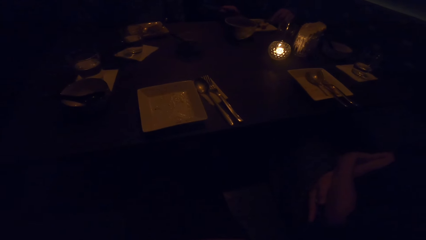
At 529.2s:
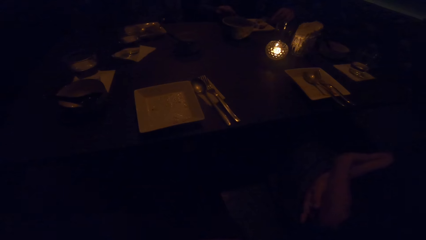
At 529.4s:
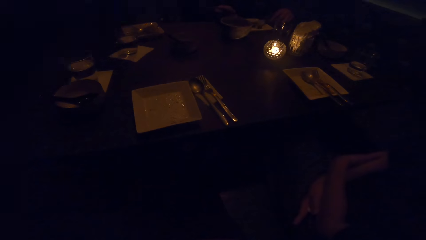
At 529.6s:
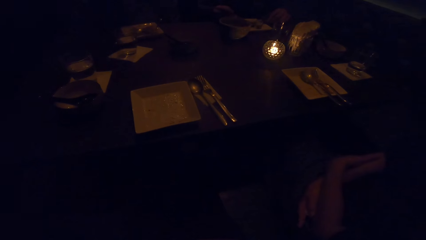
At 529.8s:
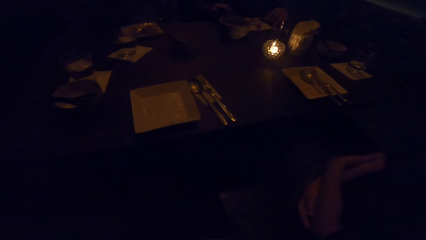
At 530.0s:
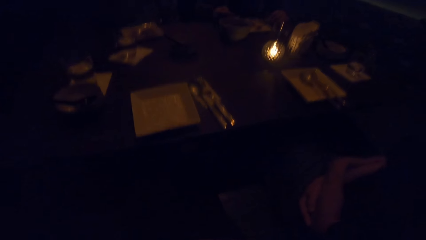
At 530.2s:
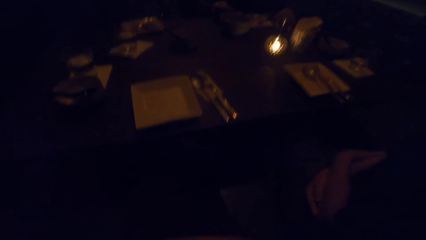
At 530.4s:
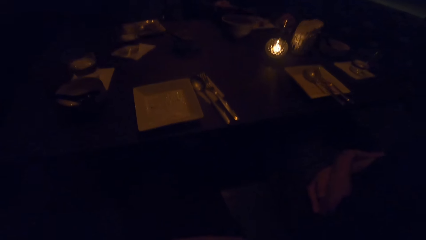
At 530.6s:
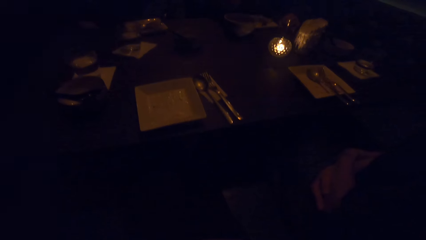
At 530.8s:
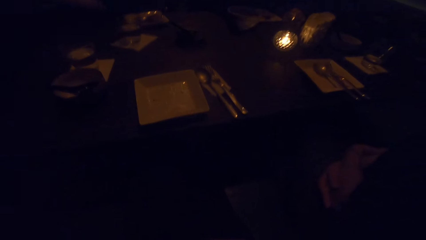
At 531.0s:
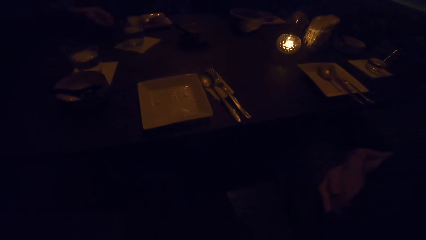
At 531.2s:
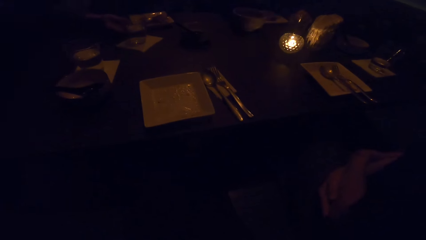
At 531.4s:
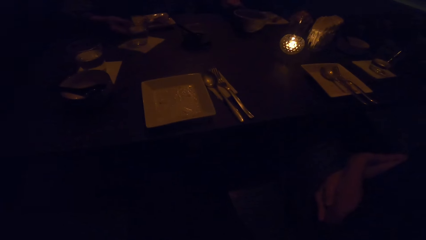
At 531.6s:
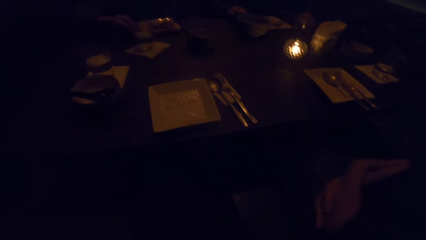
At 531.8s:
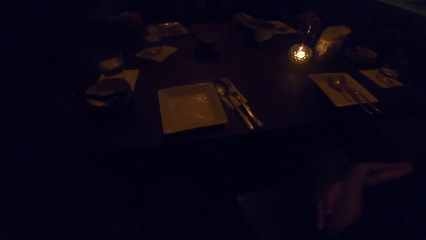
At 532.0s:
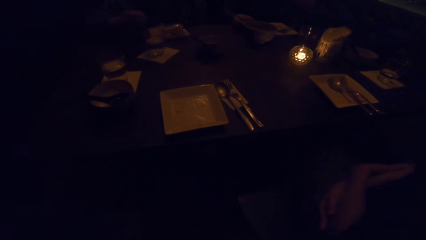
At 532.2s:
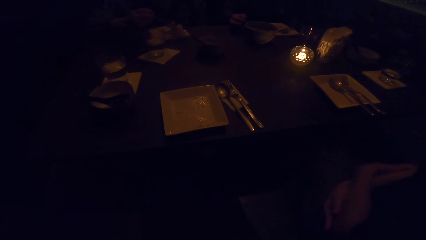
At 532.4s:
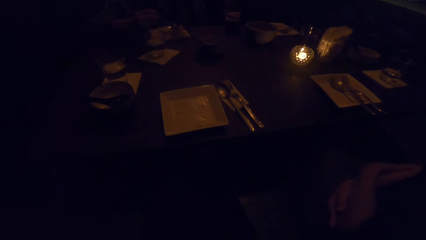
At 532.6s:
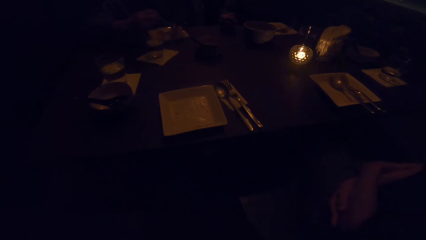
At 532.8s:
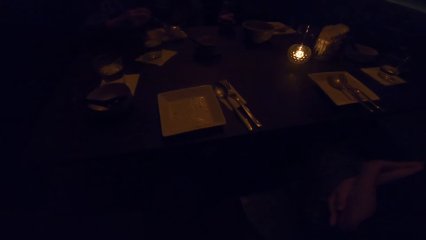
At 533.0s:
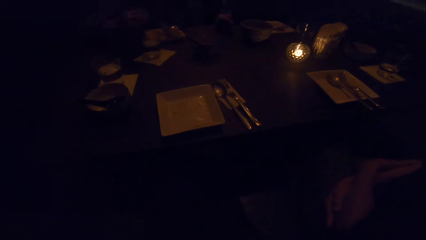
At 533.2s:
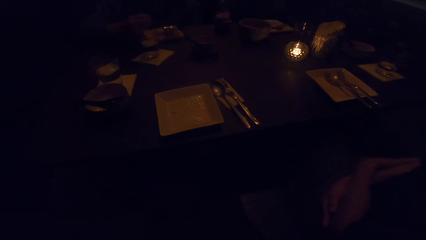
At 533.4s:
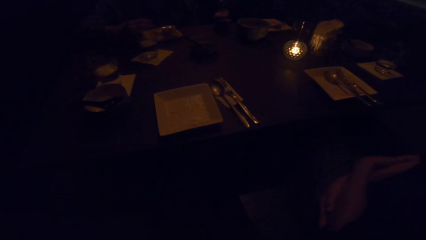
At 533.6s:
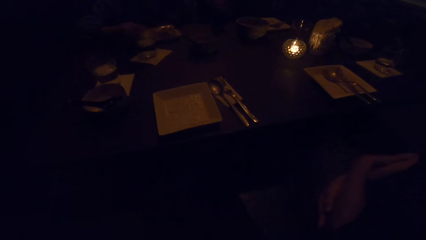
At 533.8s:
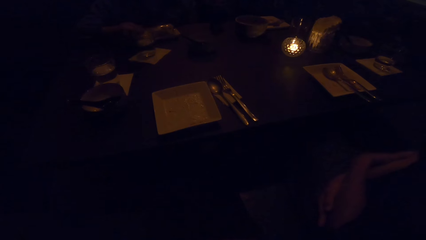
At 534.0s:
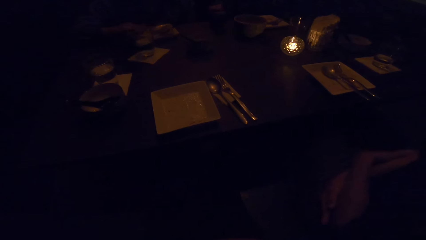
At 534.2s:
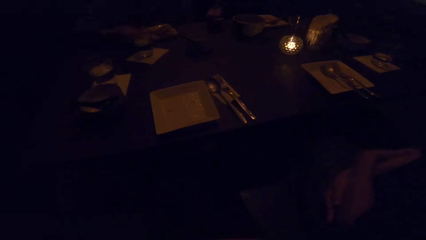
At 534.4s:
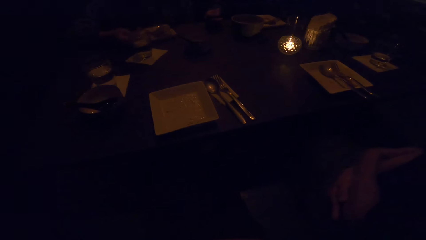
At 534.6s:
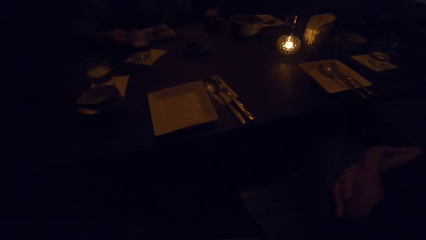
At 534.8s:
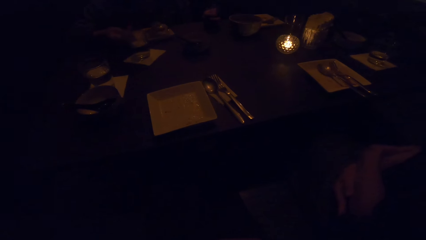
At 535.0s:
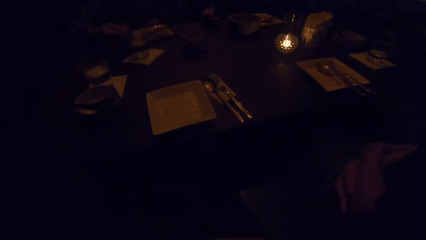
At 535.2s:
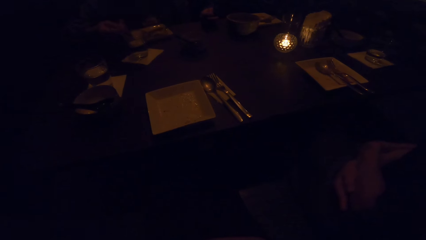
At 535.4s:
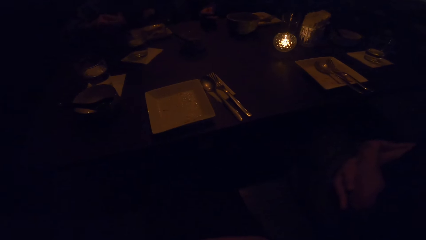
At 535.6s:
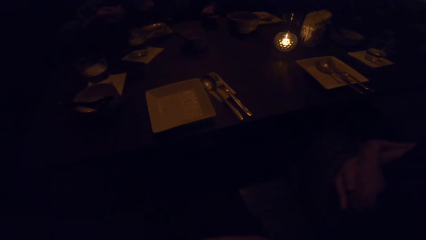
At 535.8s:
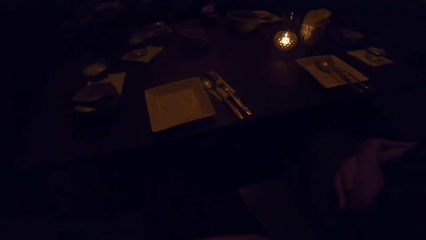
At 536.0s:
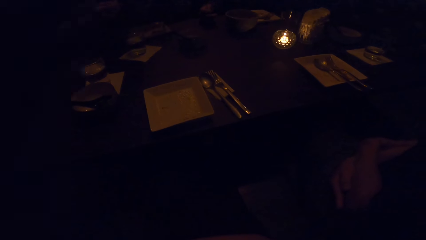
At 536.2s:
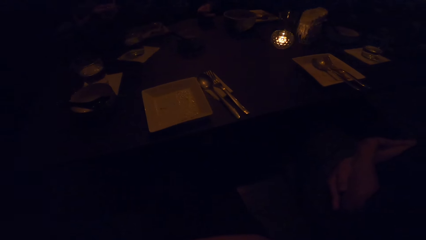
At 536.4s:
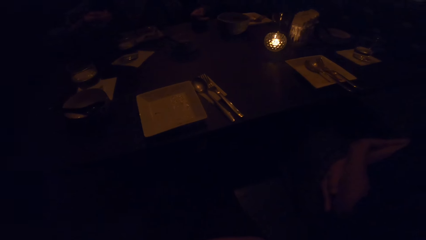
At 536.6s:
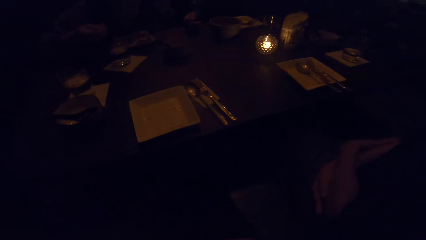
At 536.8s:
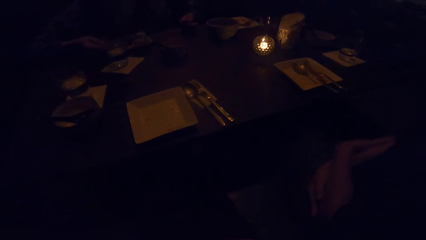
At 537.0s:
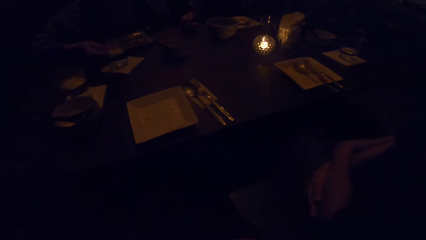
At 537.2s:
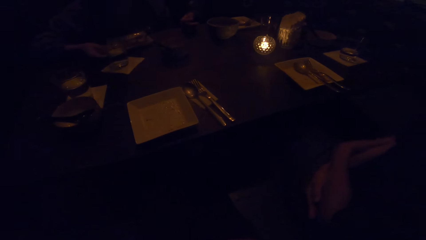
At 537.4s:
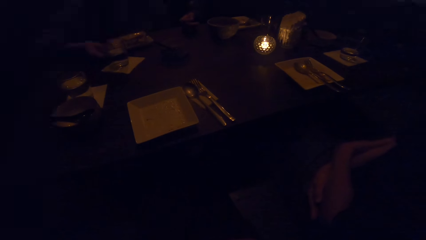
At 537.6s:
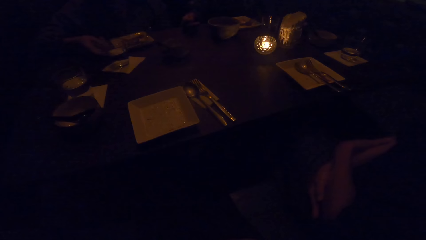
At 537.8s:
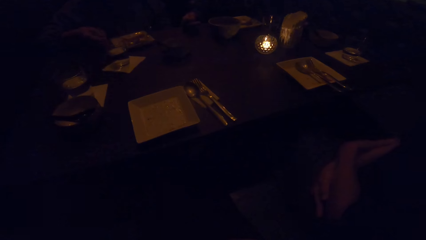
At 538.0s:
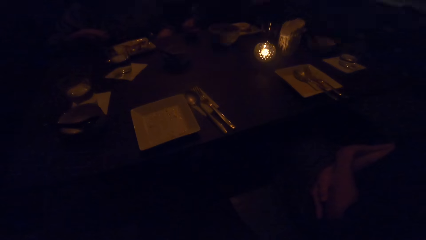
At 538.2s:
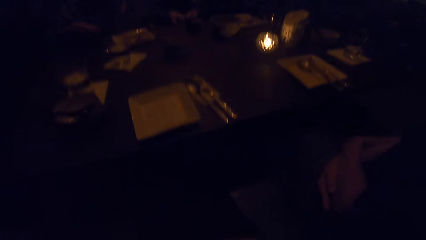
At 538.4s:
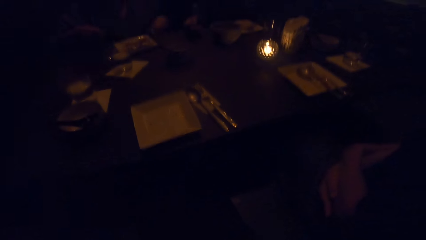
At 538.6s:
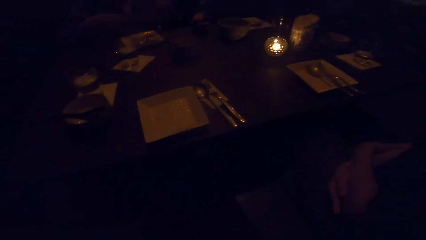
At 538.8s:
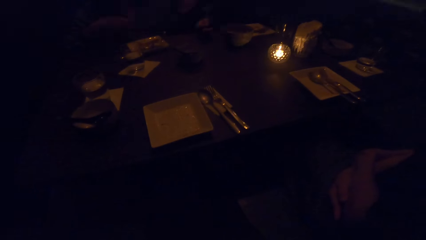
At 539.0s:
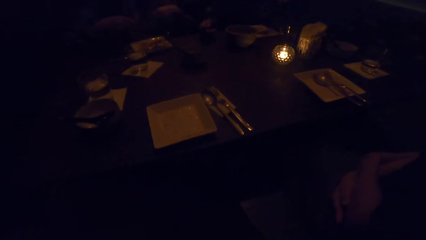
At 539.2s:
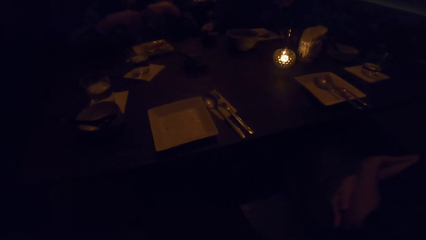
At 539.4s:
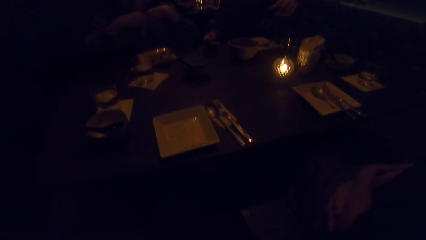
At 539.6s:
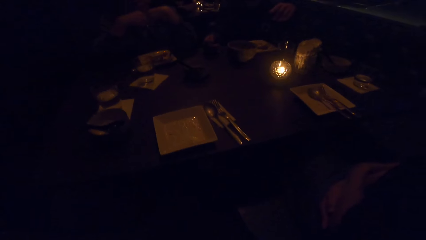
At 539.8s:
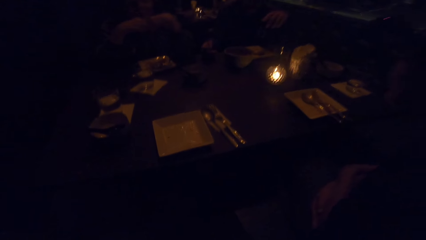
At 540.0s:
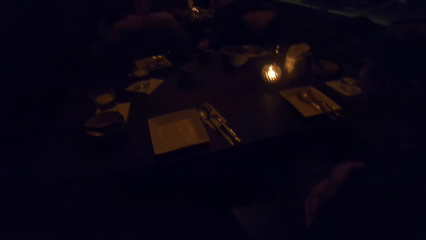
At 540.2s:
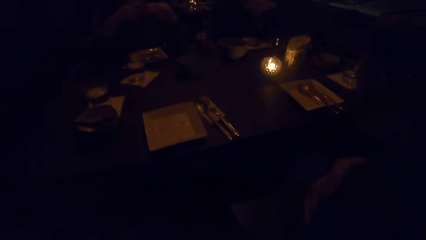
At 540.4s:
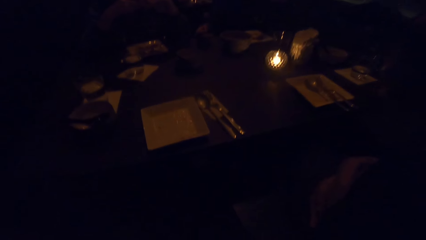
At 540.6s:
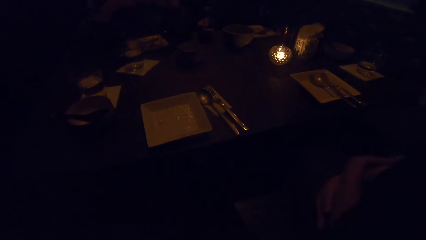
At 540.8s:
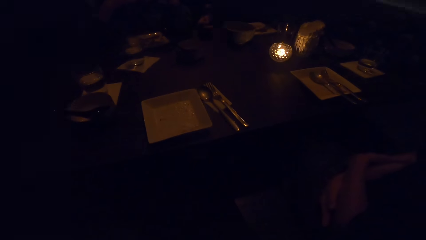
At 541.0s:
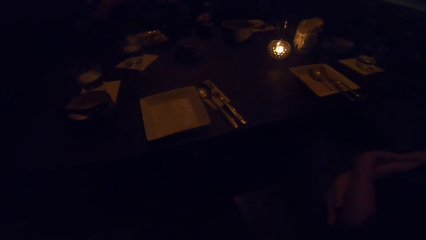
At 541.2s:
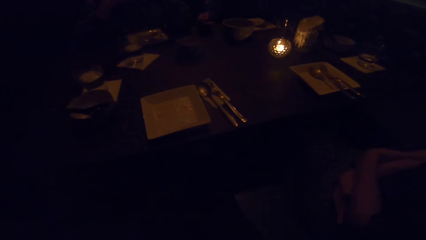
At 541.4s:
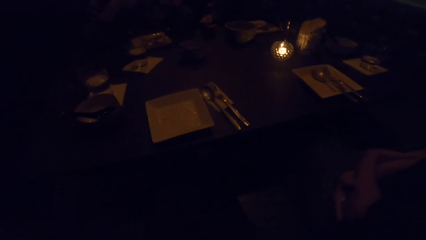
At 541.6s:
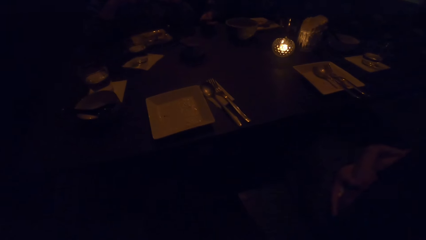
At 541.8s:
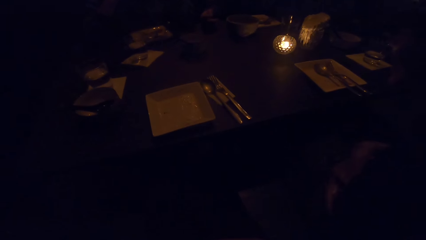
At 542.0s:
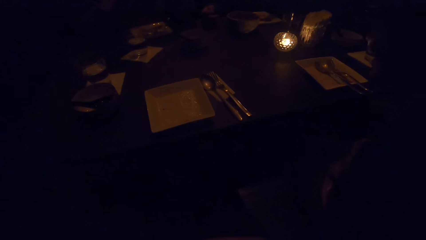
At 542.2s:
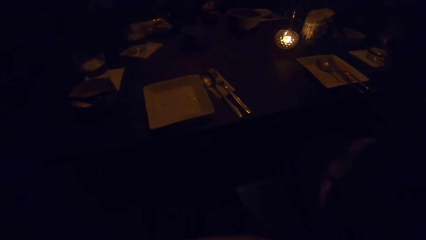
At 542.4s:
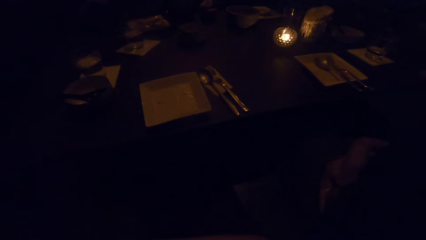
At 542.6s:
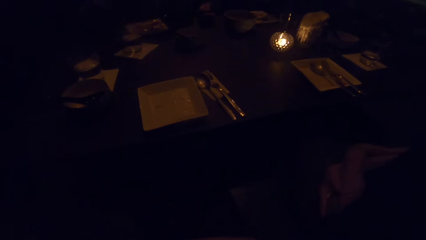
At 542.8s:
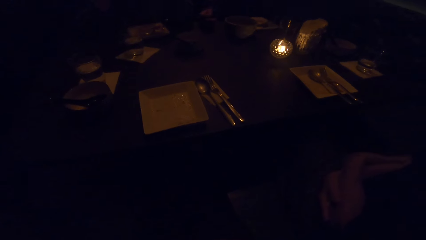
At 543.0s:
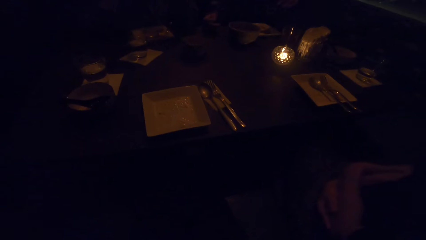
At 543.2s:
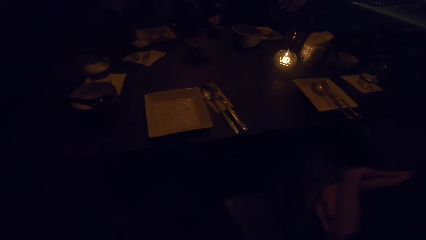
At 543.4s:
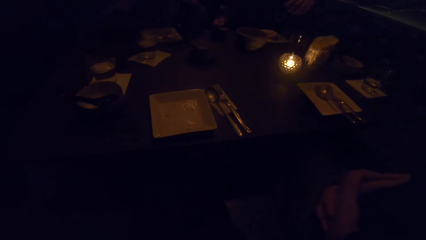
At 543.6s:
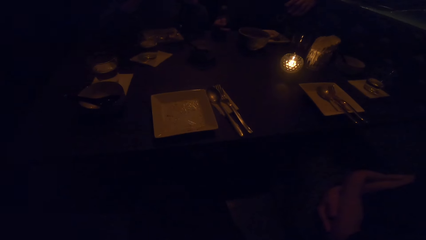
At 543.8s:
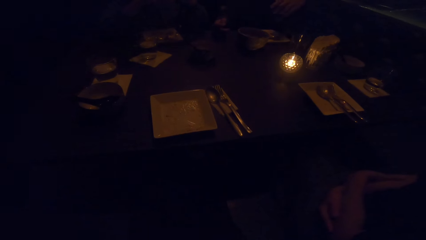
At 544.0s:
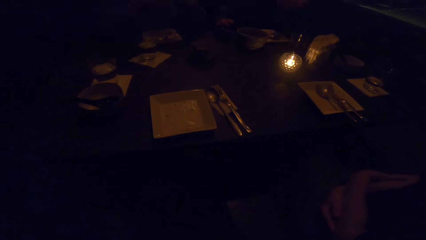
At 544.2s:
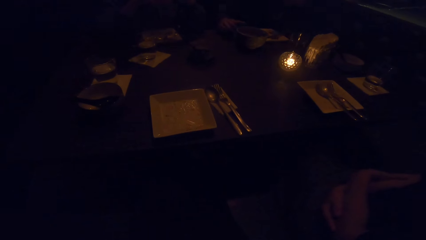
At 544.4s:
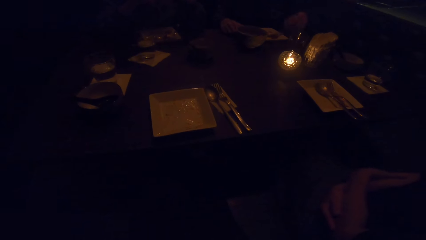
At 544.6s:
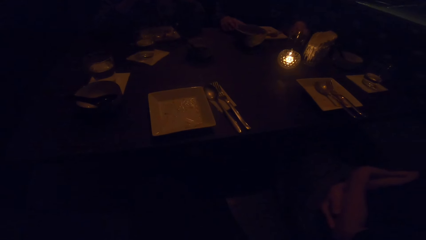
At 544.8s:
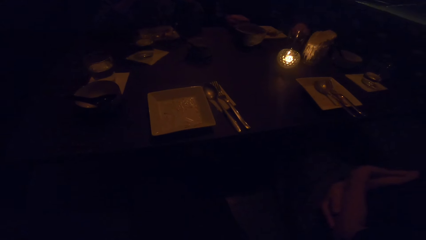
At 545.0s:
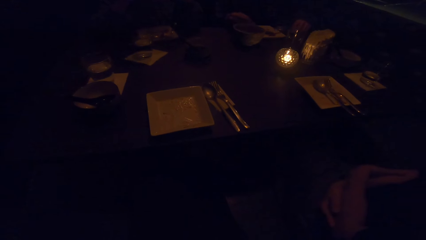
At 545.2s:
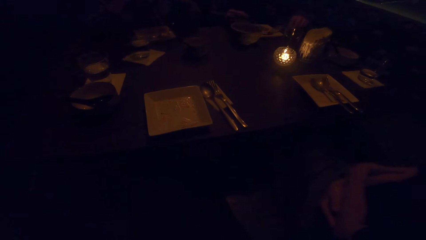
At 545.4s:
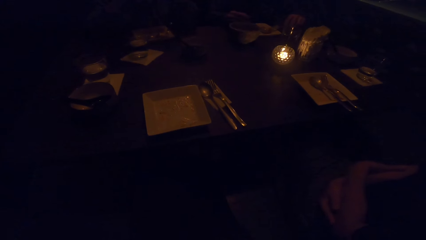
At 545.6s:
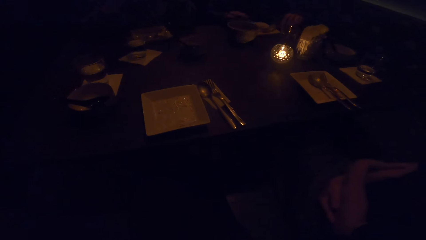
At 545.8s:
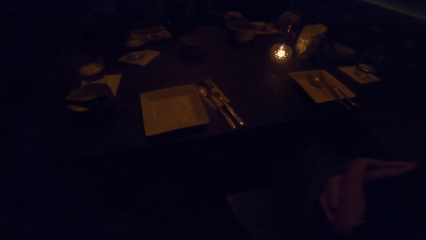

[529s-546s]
The man takes her spoon from the plate. Another man eats his meal. The camera wearer looks around. The first man eats his meal.
